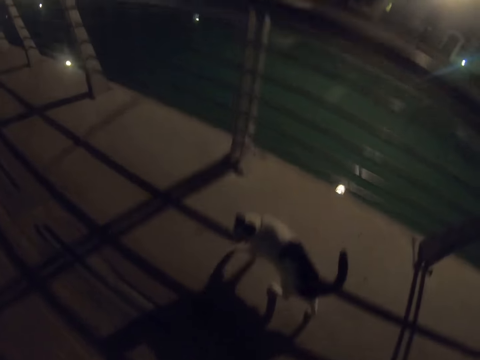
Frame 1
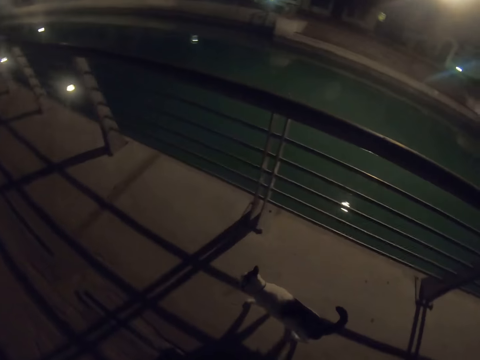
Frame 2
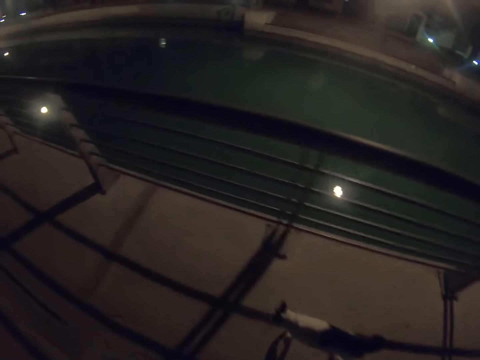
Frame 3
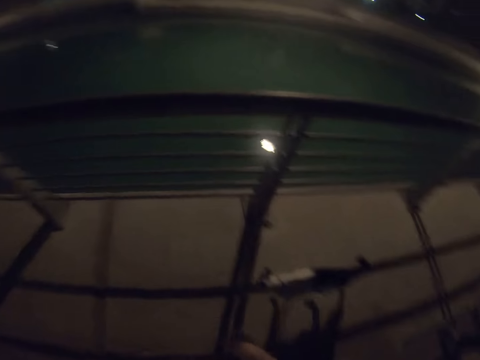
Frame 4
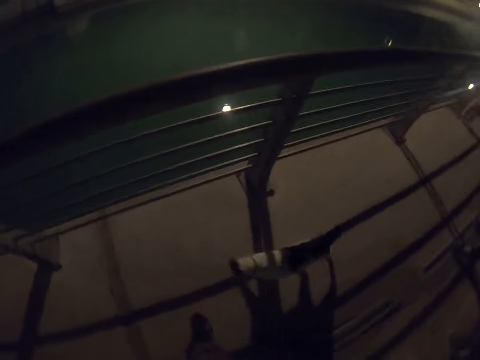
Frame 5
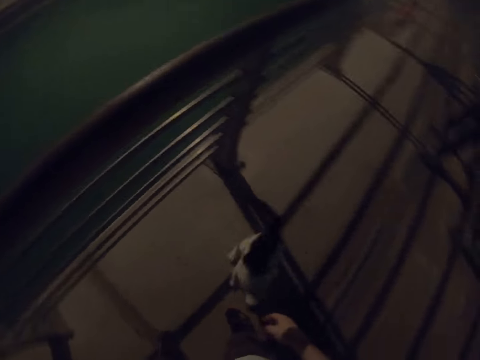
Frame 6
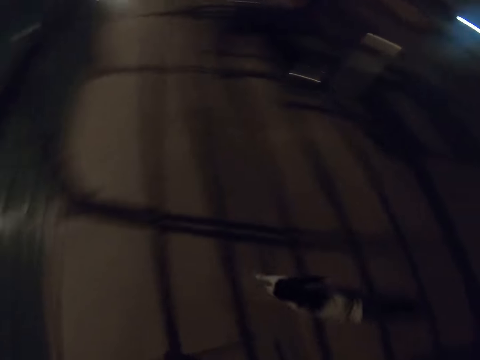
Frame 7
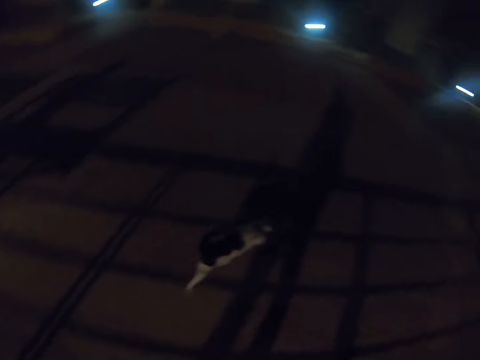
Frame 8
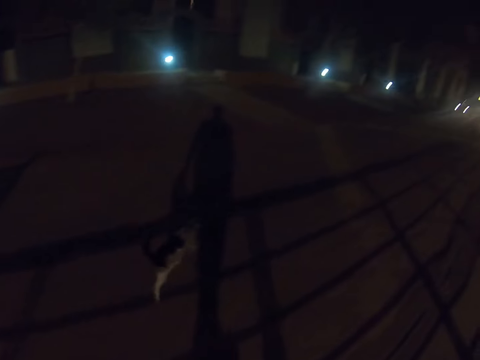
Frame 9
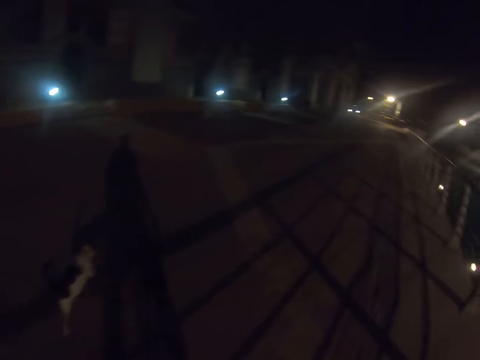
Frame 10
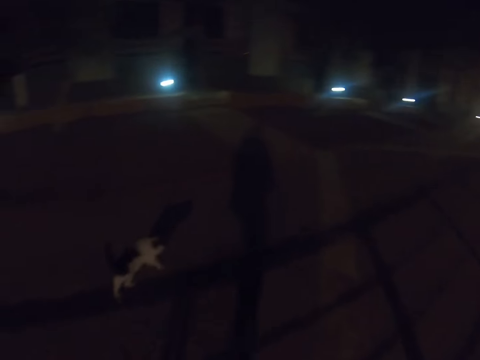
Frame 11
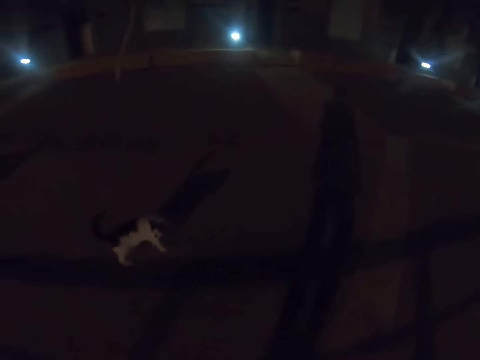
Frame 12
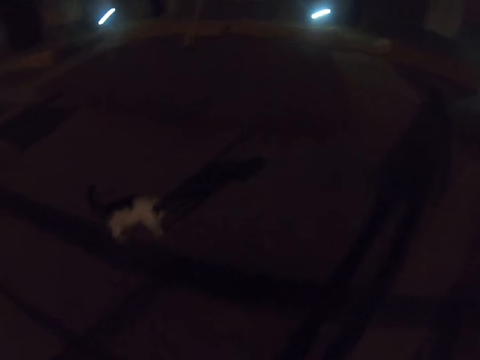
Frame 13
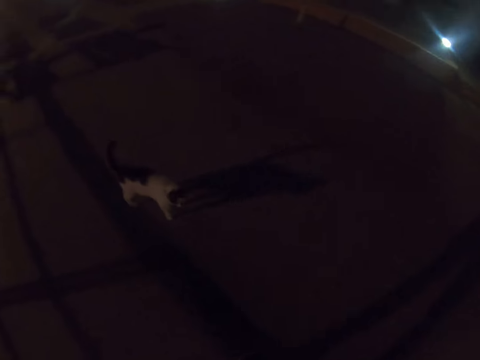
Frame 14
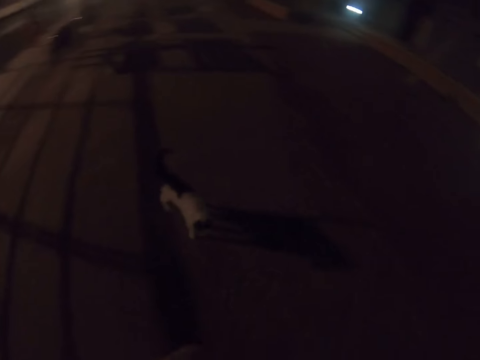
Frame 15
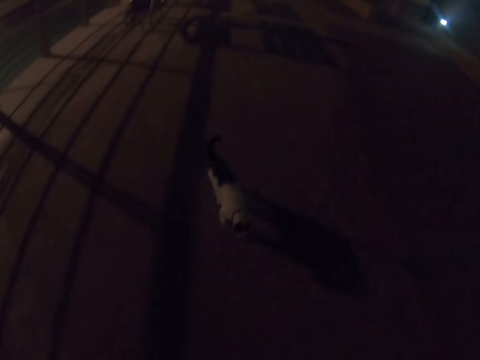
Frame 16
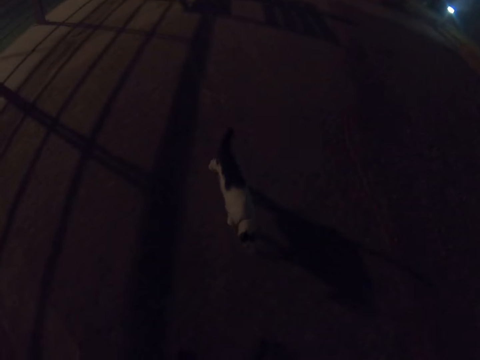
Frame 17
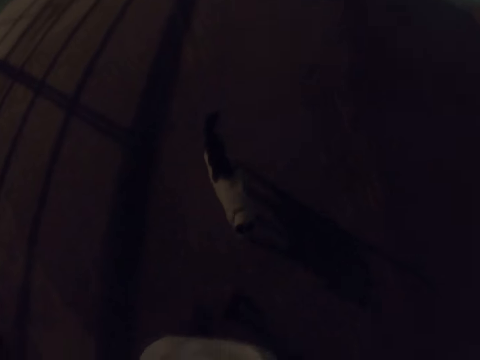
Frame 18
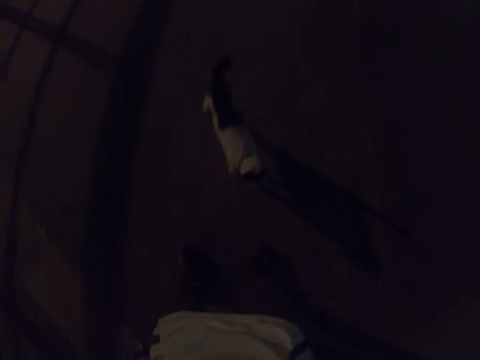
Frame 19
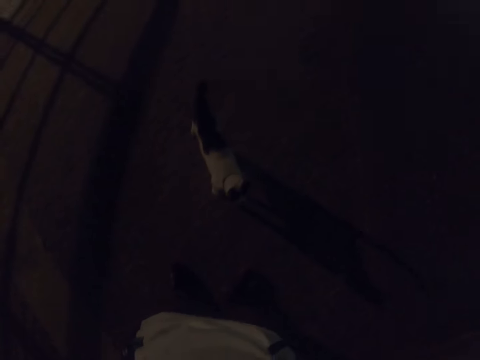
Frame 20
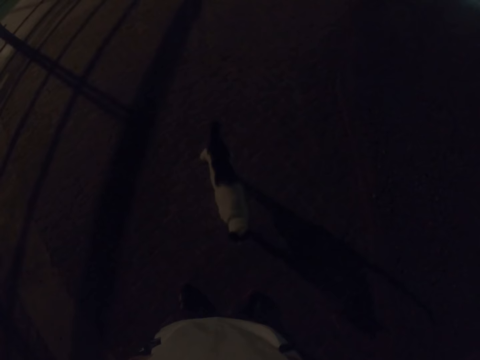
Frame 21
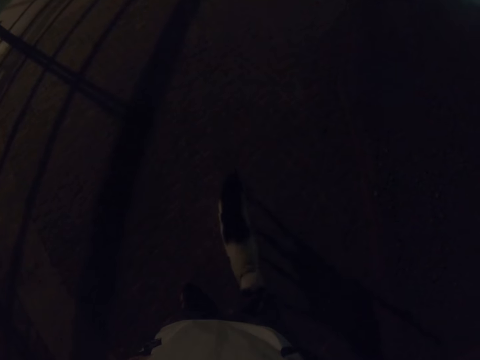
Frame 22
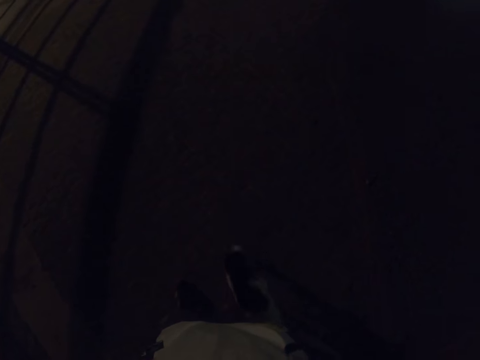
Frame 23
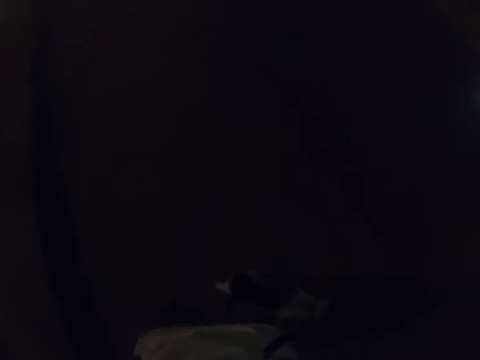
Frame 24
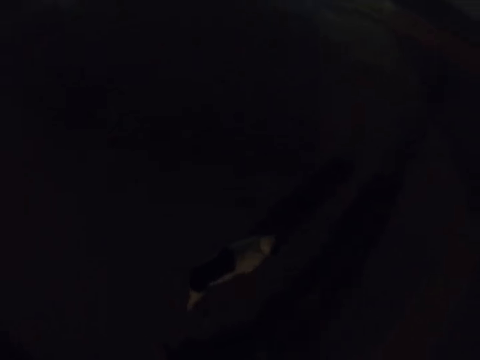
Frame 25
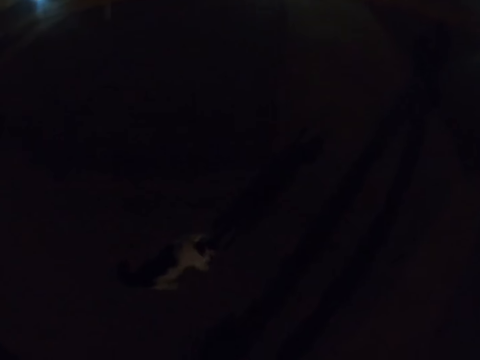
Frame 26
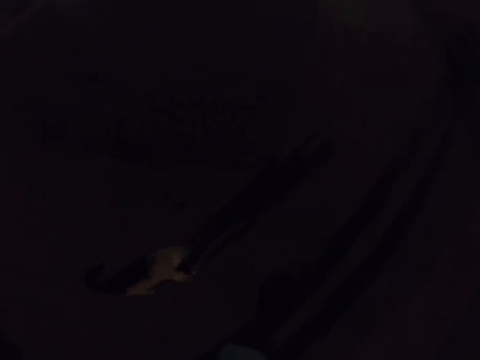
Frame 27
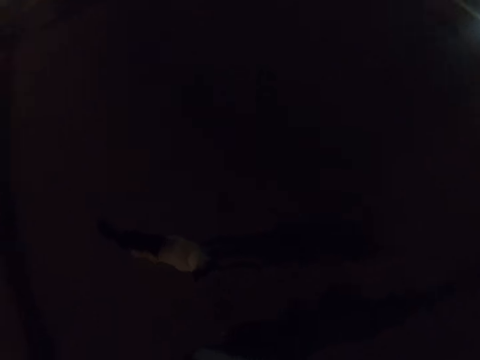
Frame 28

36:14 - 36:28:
The camera wearer stands up. They walk towards the cat. They walk across the pavement. They look around.

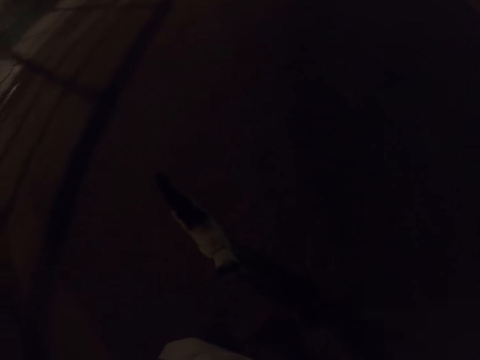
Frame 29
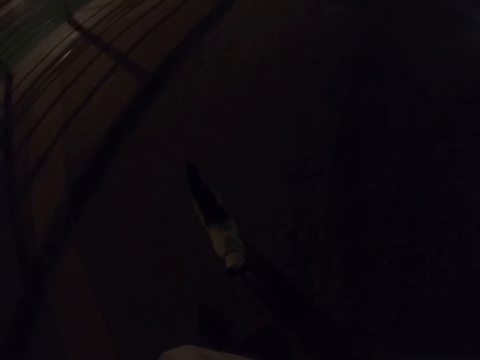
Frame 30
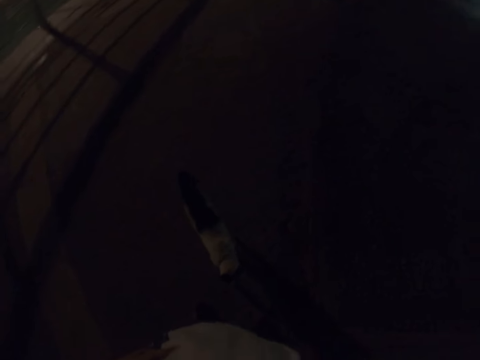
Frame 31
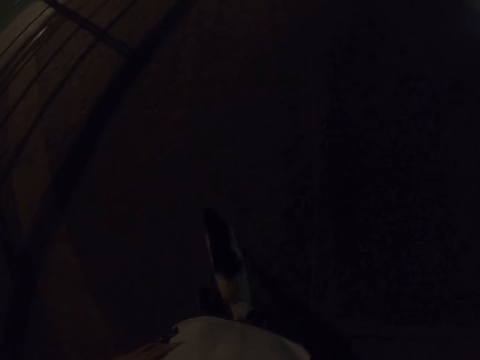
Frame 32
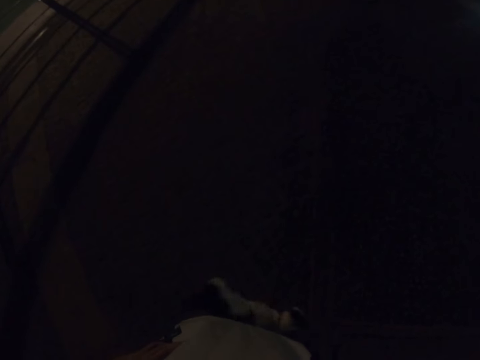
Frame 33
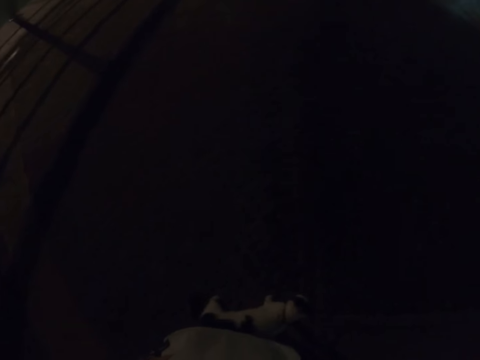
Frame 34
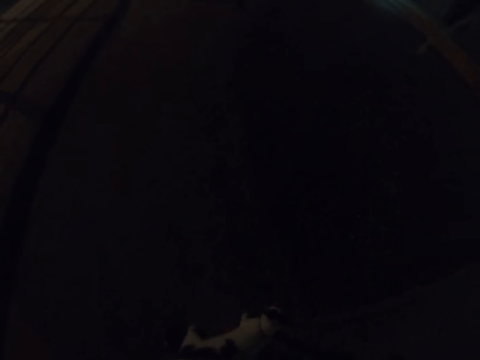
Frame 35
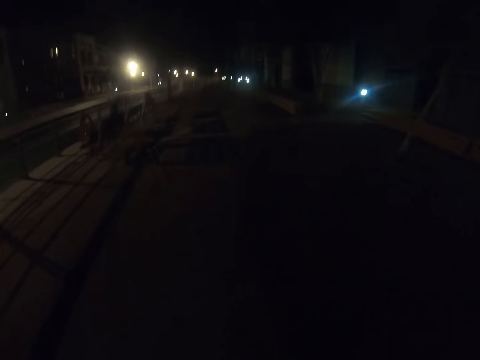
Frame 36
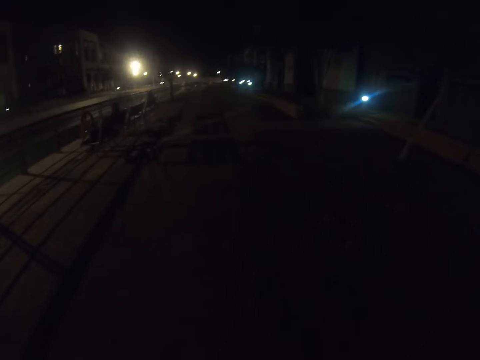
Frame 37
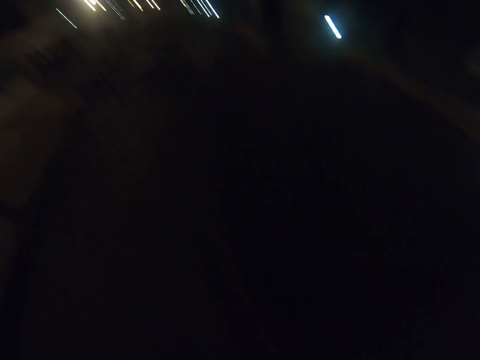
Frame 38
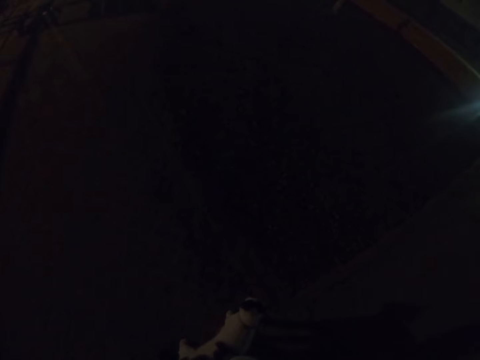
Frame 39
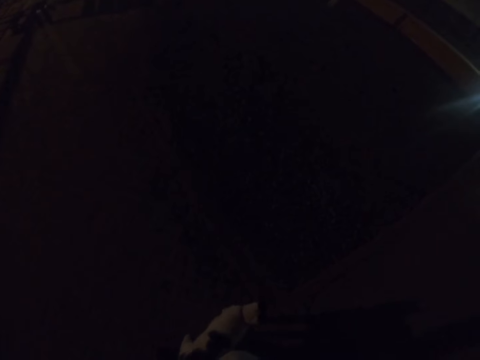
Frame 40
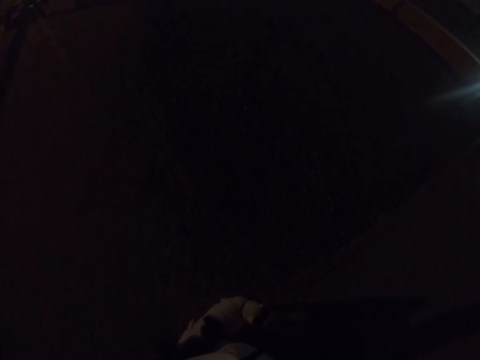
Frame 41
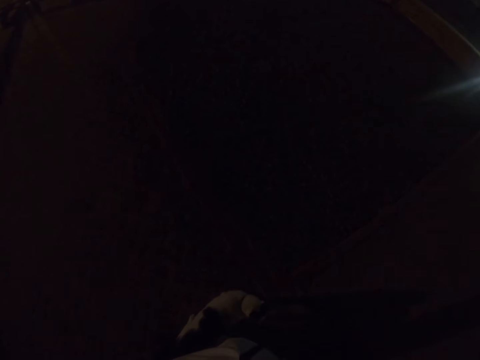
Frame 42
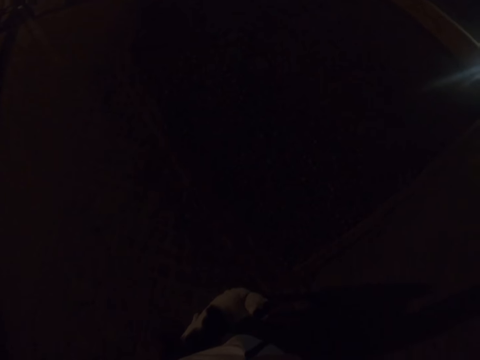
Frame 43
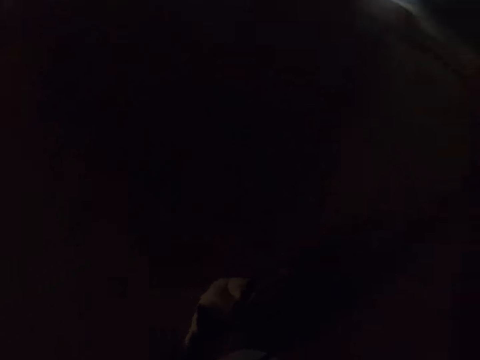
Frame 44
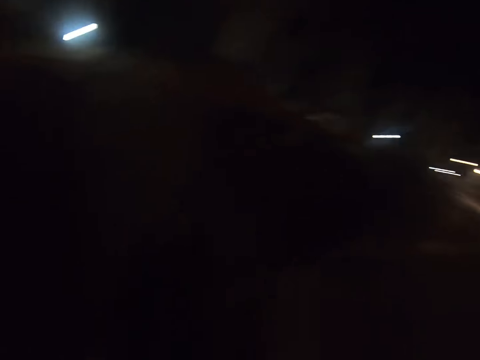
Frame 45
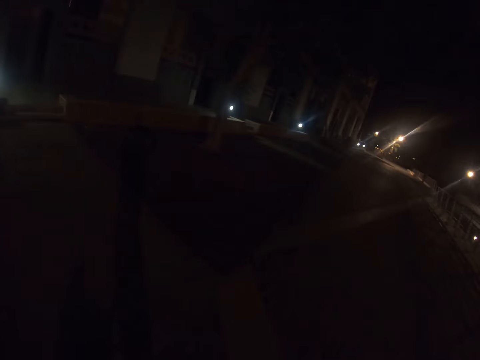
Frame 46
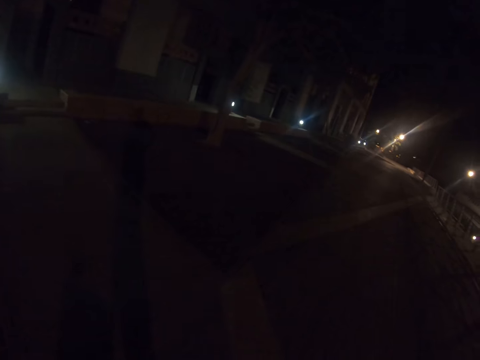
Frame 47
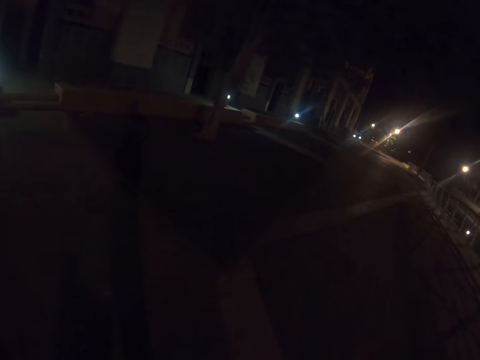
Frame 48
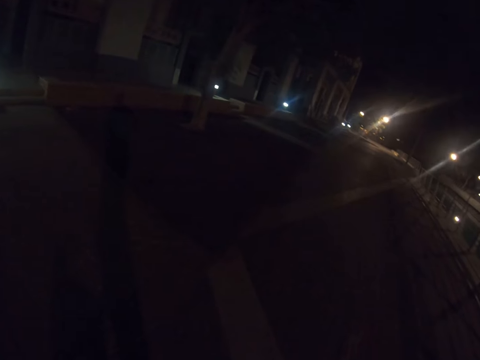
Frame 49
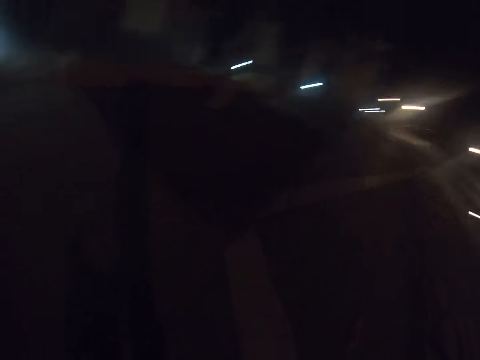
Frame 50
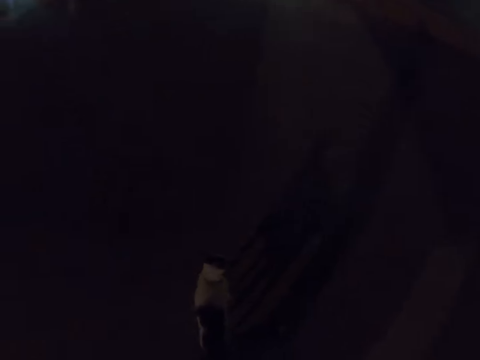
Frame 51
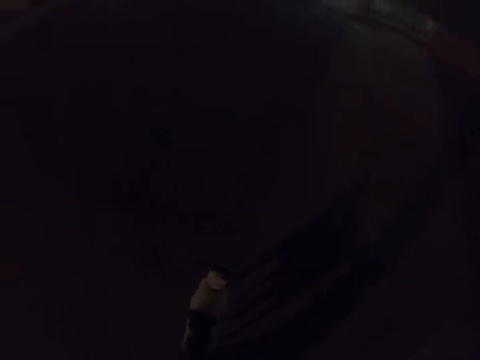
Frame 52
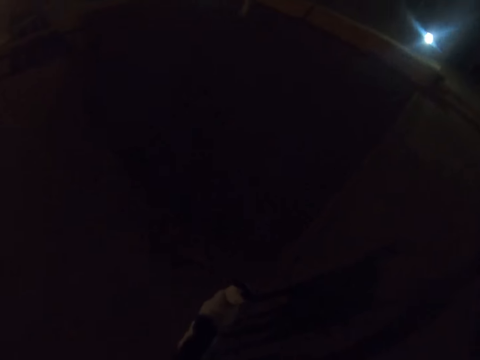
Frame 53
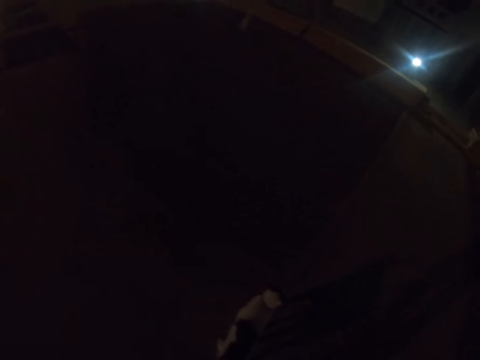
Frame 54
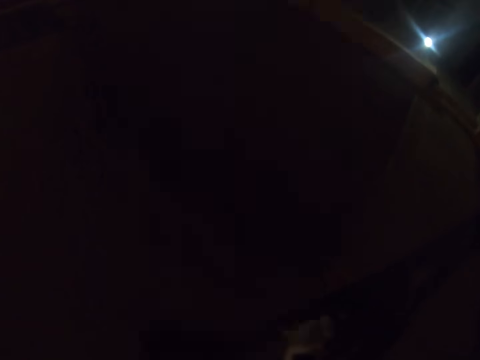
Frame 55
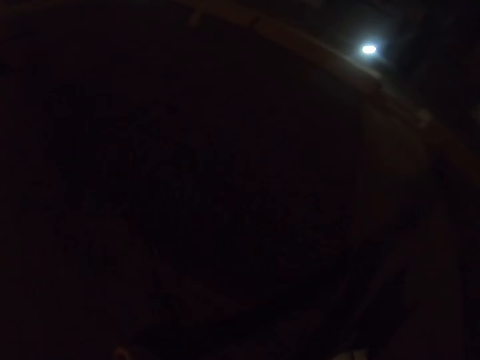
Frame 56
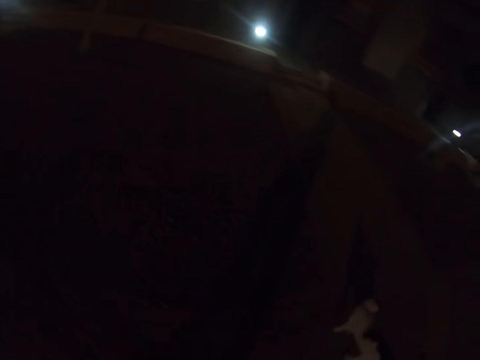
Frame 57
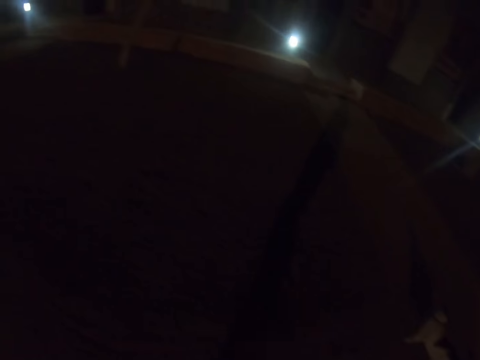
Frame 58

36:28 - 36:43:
The camera wearer stands in front of the cat. They look around.
